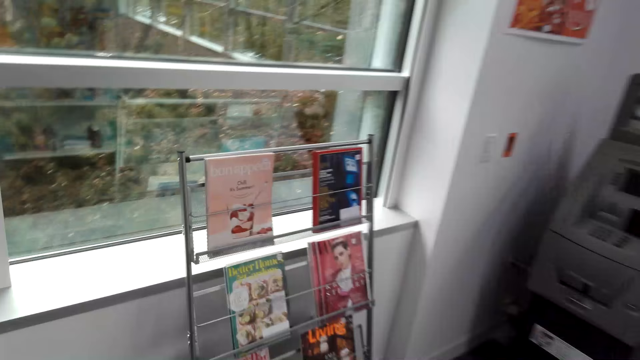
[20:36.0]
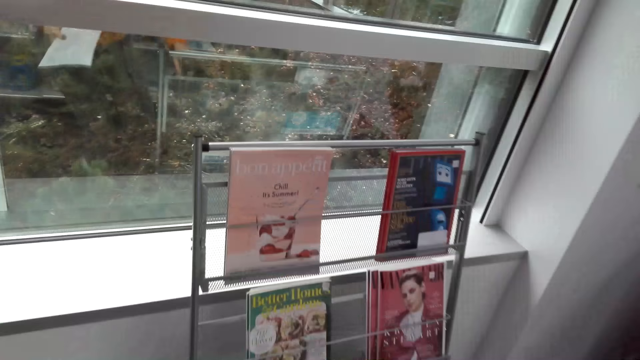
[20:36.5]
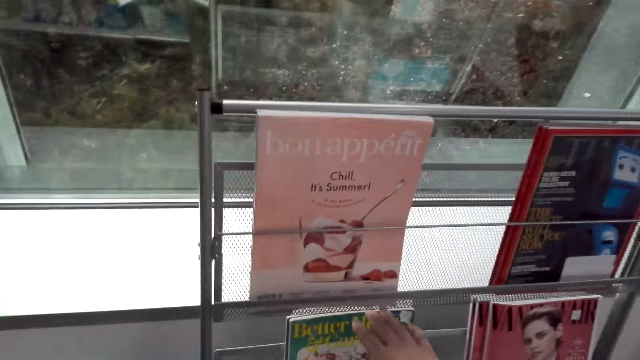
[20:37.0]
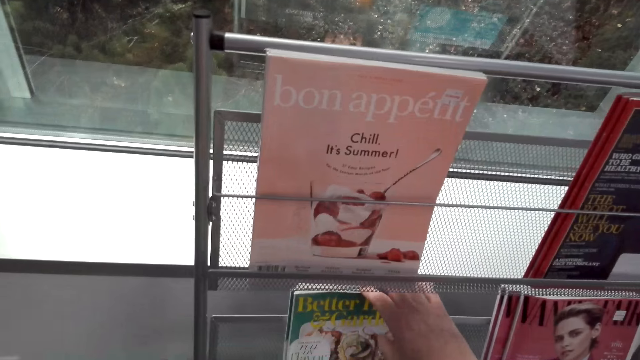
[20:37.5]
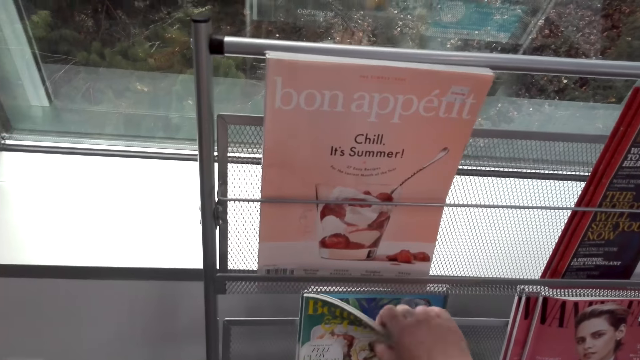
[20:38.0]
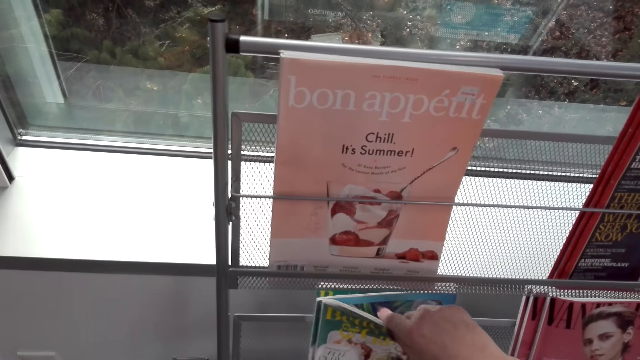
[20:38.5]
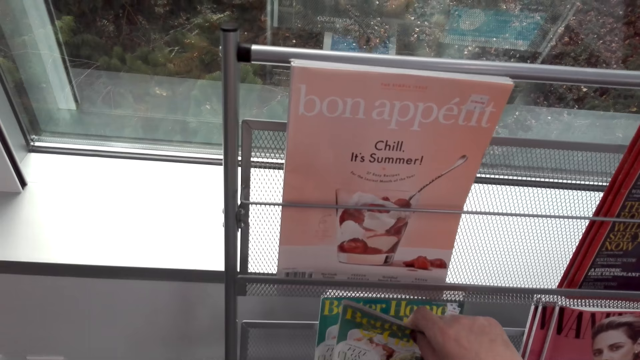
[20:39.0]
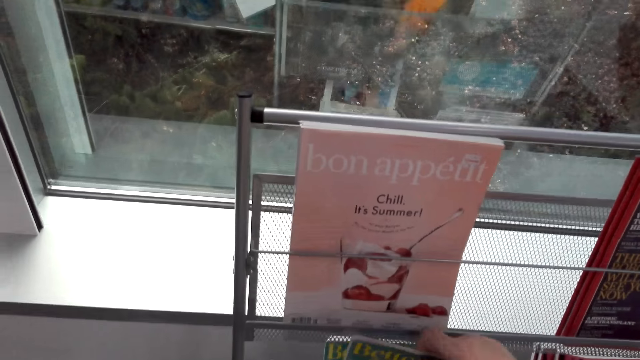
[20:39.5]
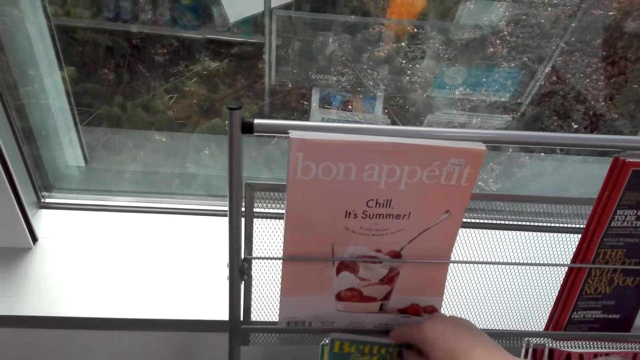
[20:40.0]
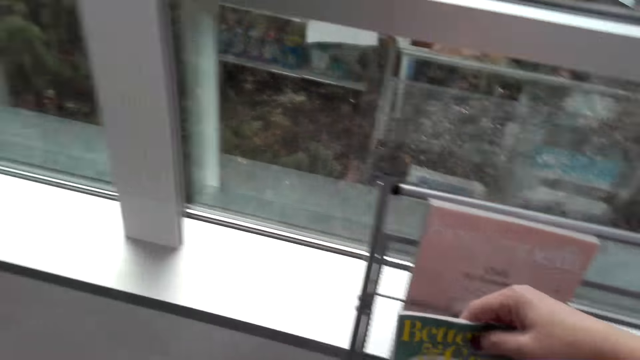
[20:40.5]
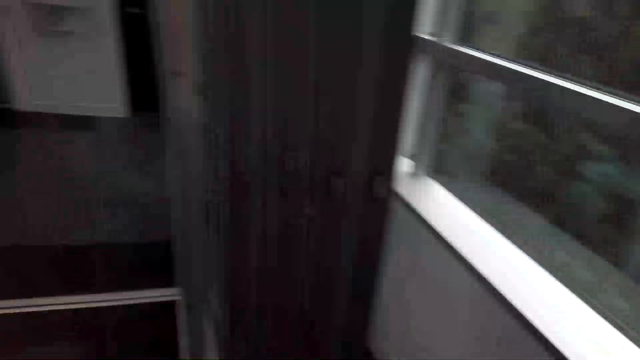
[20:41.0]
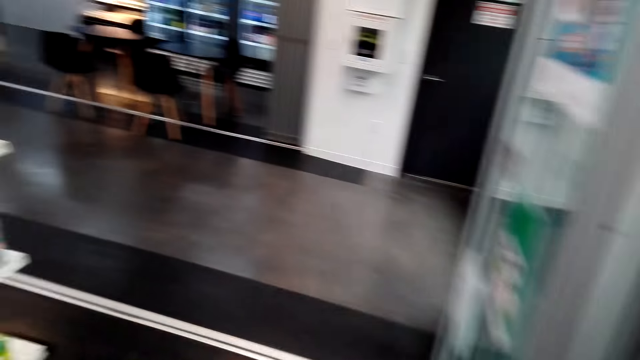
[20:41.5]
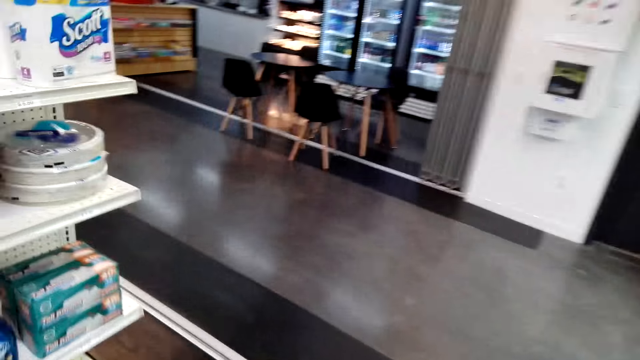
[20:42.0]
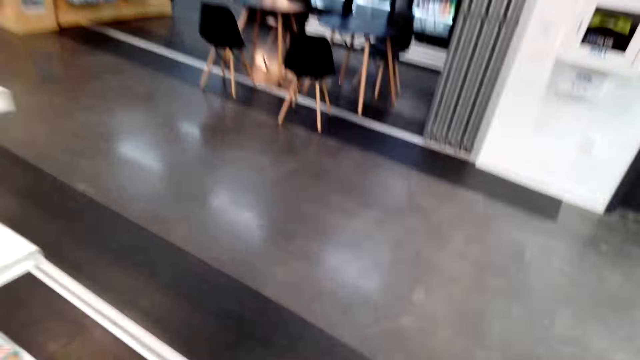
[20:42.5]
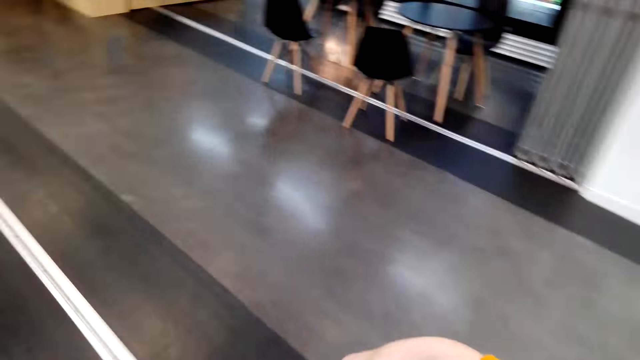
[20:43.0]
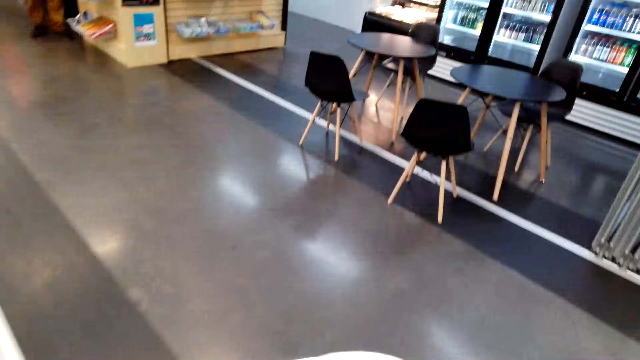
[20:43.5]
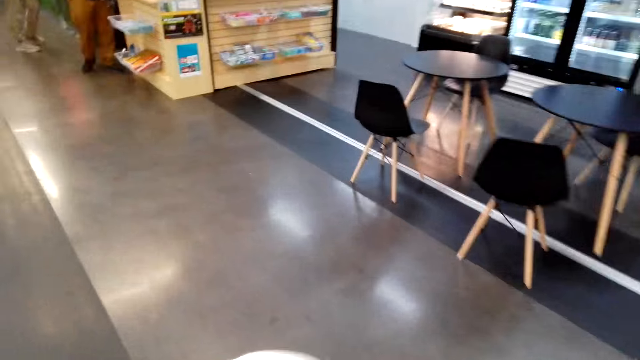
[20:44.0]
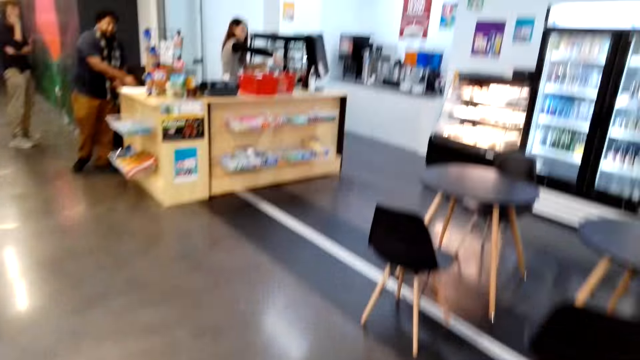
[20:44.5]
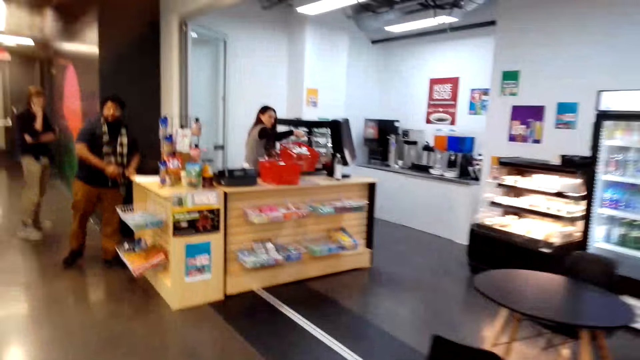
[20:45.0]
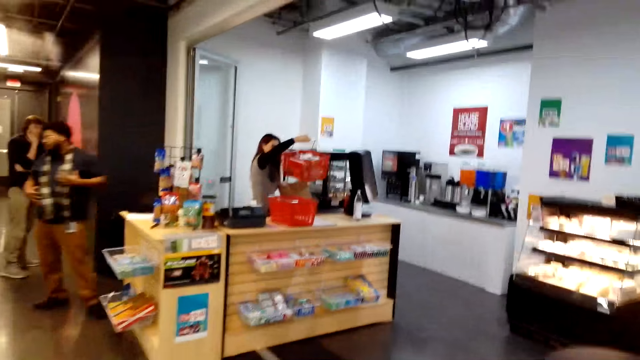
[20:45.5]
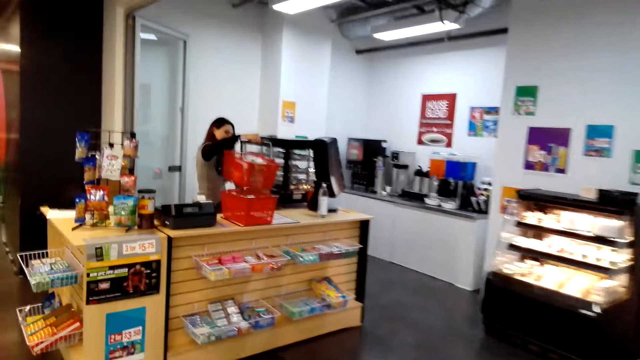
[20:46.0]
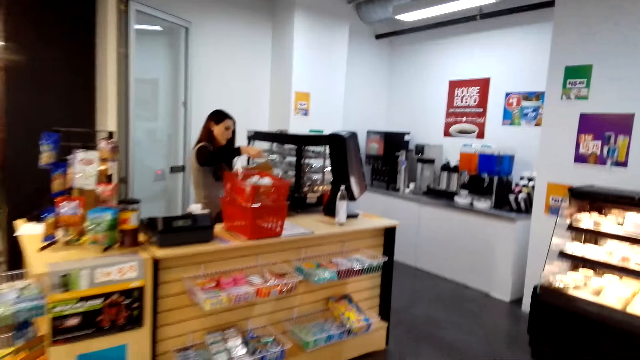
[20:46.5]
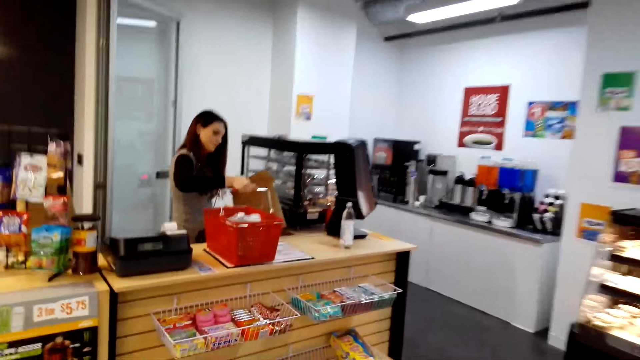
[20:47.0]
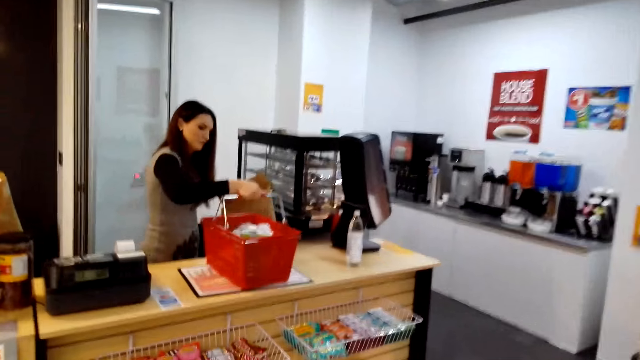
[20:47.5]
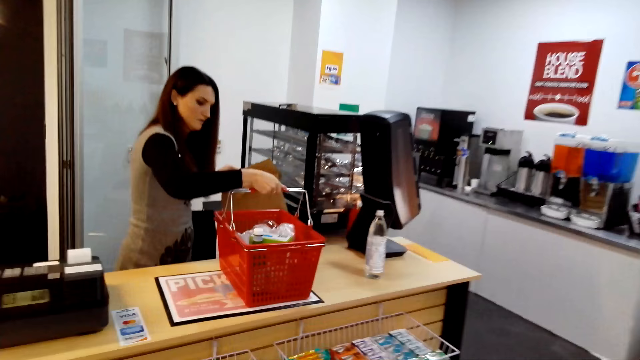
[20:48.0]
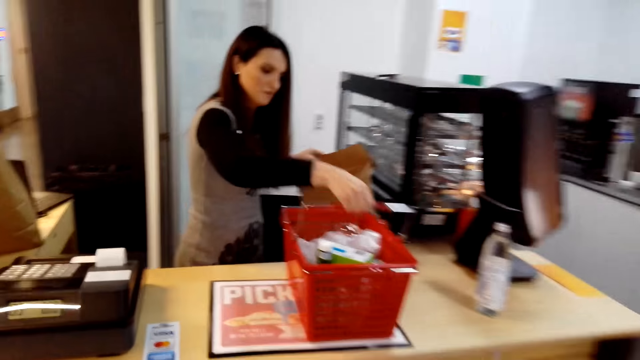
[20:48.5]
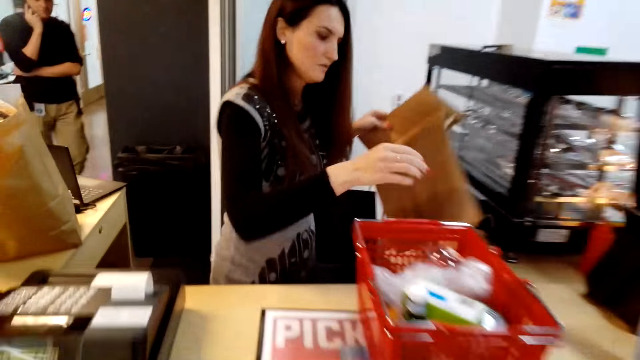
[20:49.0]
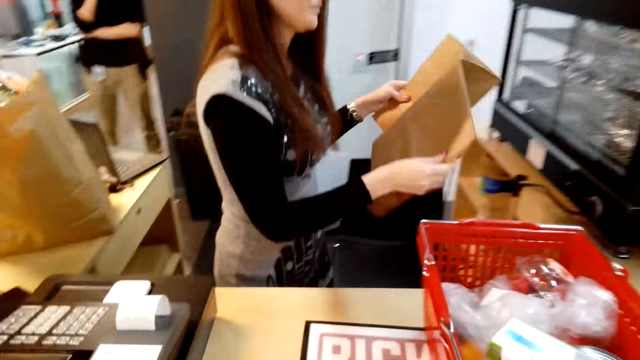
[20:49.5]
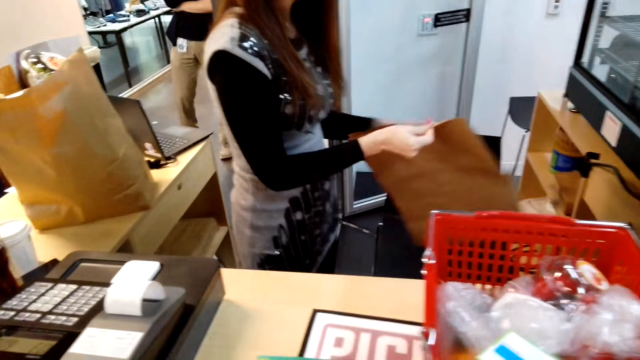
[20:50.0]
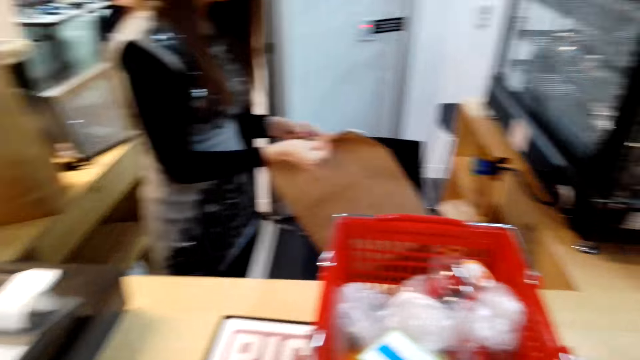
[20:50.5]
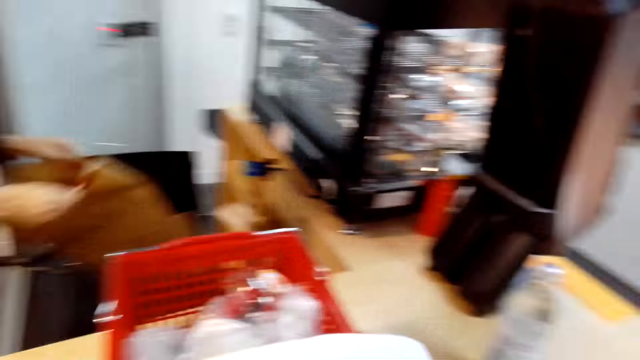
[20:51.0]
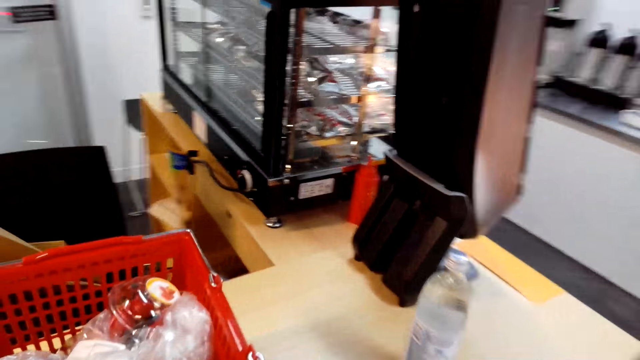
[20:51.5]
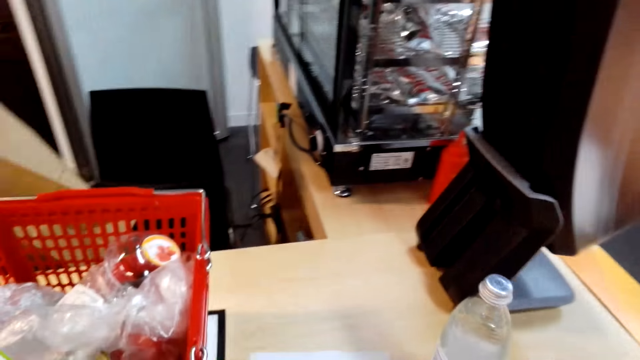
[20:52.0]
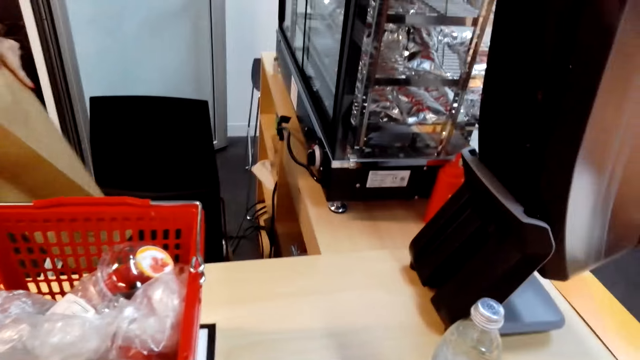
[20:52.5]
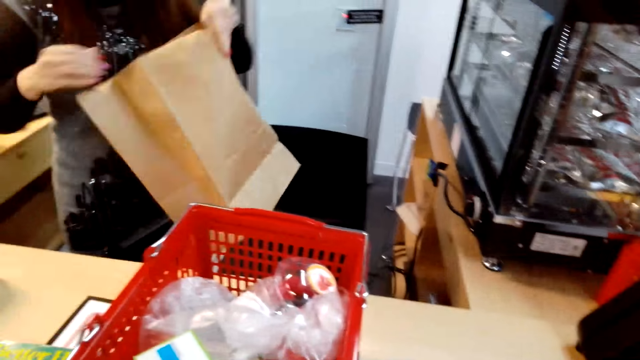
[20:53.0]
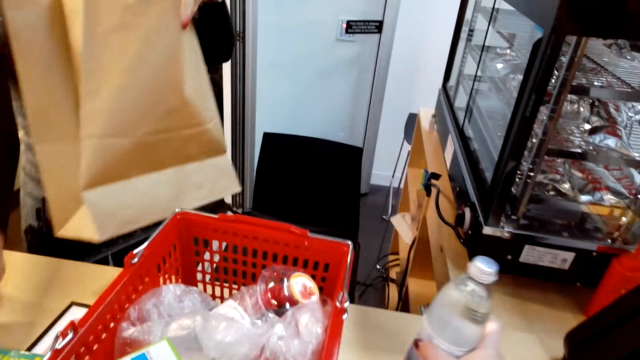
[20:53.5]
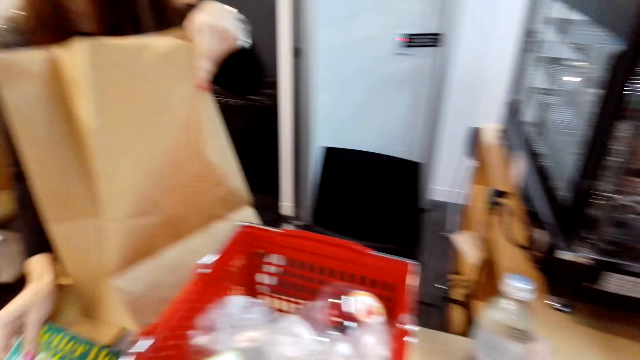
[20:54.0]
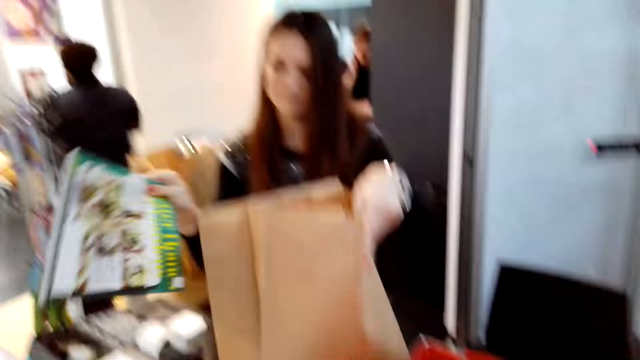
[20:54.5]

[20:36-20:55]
The camera wearer checks the magazines. They pick a magazine with the right hand. They turn around, look around, and walk around the supermarket. A woman puts the trolley together. The woman moves the trolley in the table with the right hand. The woman holds the packing paper with both hands and opens the packing paper with both hands. The camera wearer looks around. They place a bottle in the table with the right hand. The woman places the packing paper in the table. The woman picks the magazine from the table with the right hand.

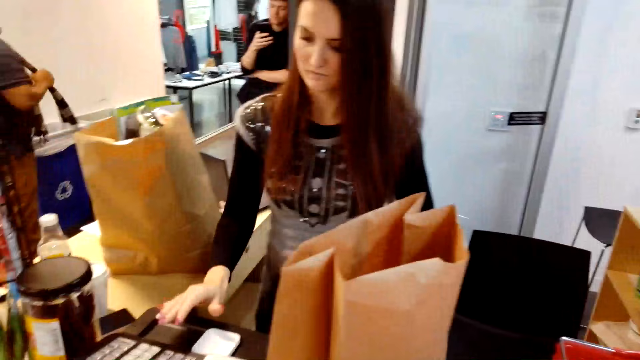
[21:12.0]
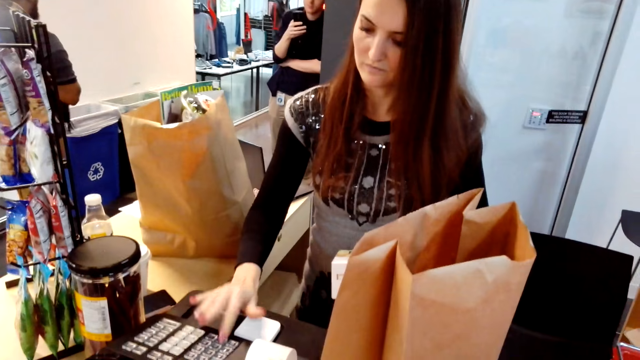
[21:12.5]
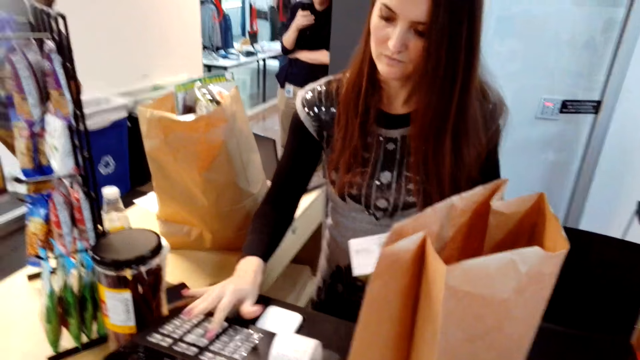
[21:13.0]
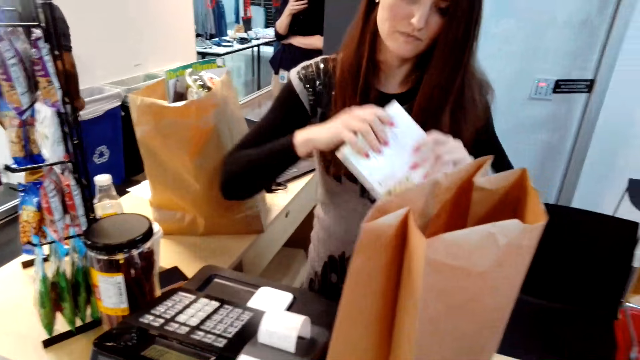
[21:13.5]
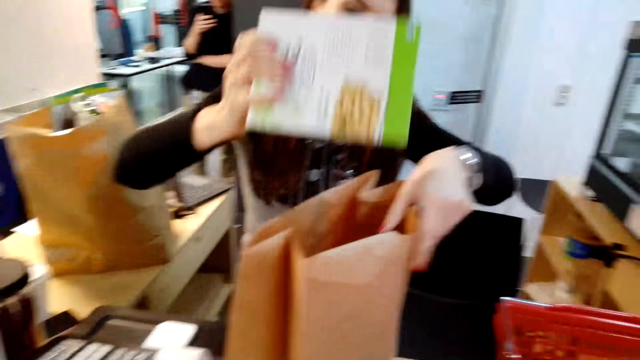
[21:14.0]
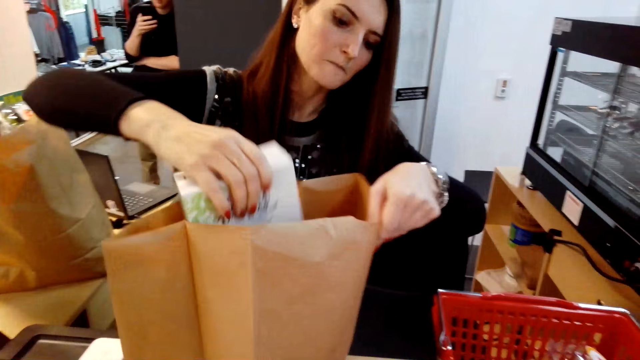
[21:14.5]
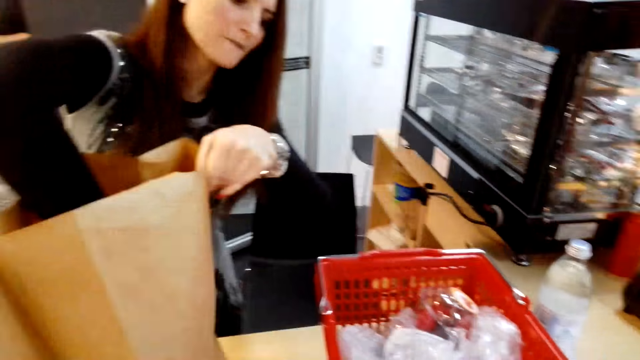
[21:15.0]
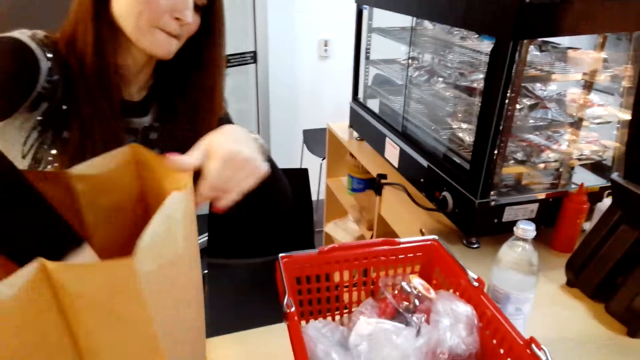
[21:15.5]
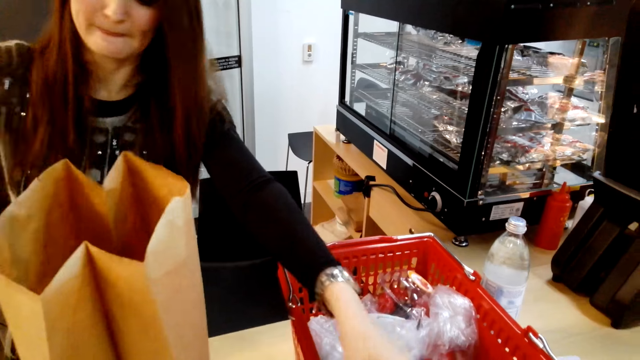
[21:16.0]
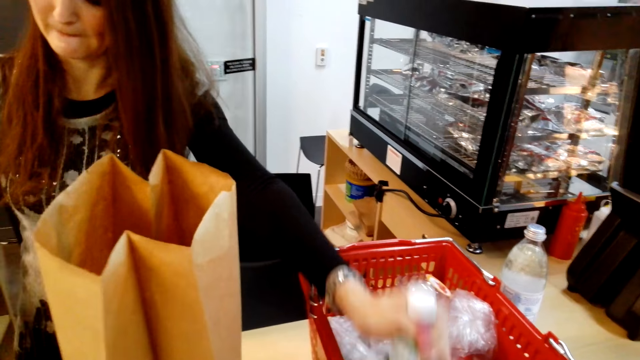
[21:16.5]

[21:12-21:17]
A woman operates a computer with both hands. The camera wearer stares at the woman. The woman places the foodstuff in the carriage bag. The camera wearer looks around.
